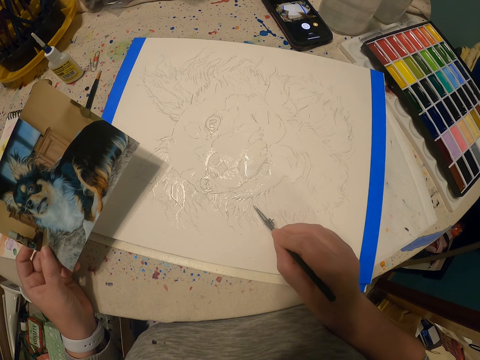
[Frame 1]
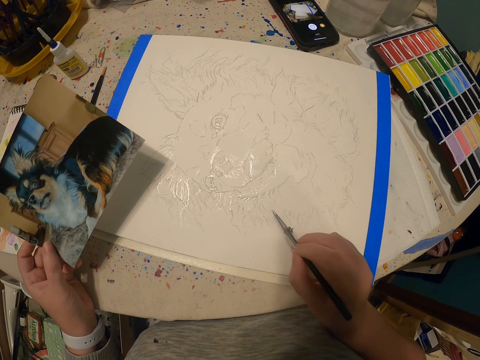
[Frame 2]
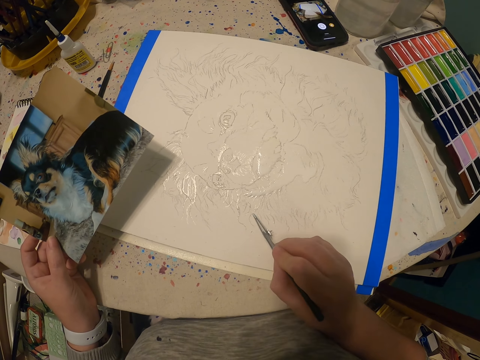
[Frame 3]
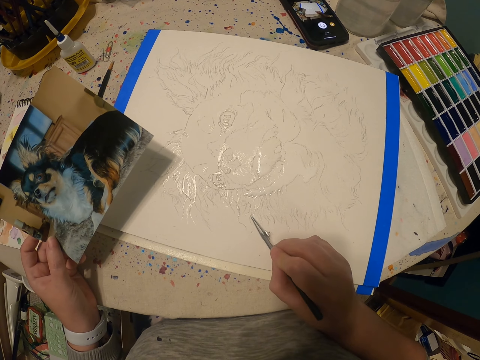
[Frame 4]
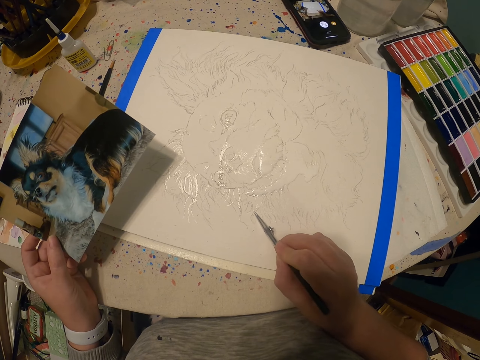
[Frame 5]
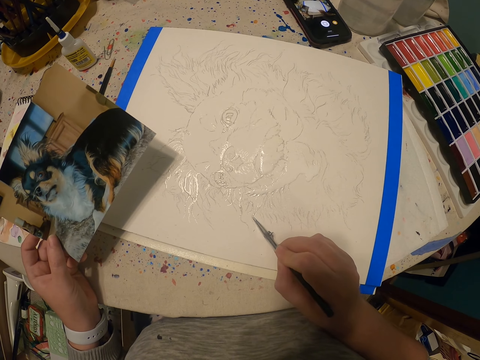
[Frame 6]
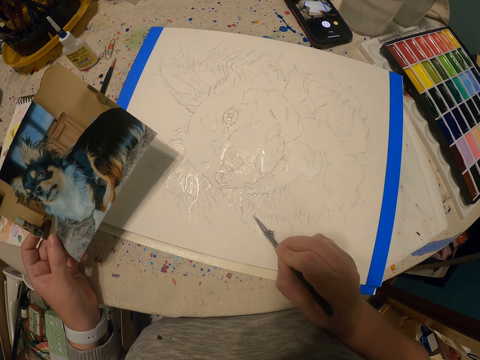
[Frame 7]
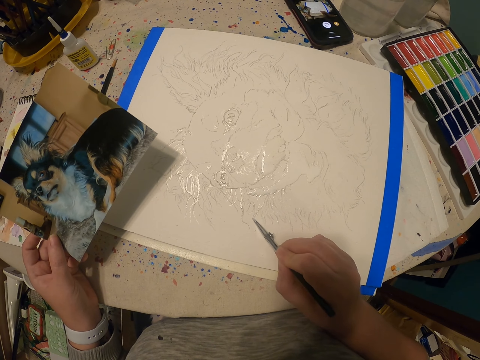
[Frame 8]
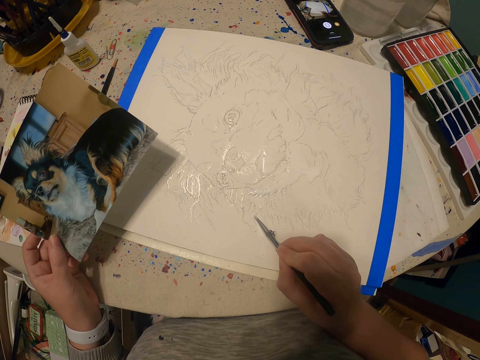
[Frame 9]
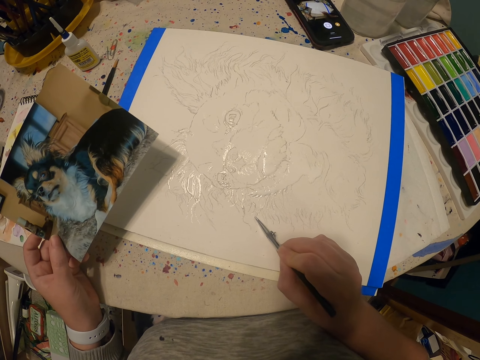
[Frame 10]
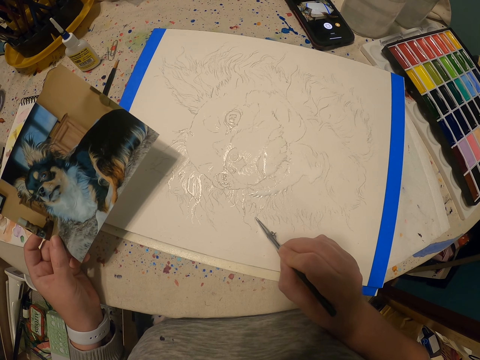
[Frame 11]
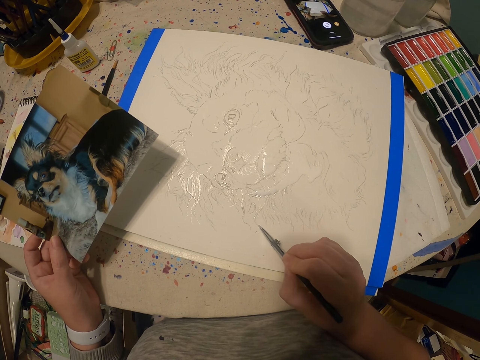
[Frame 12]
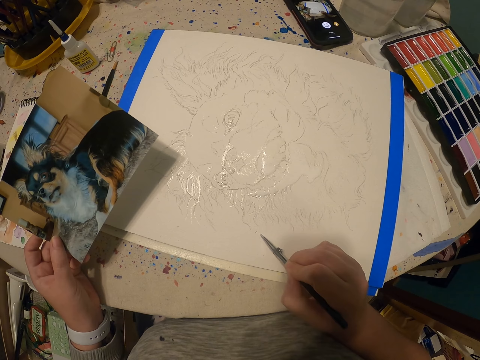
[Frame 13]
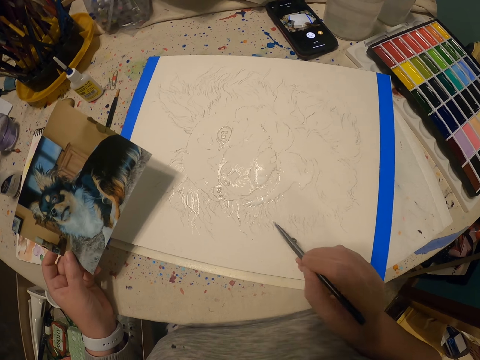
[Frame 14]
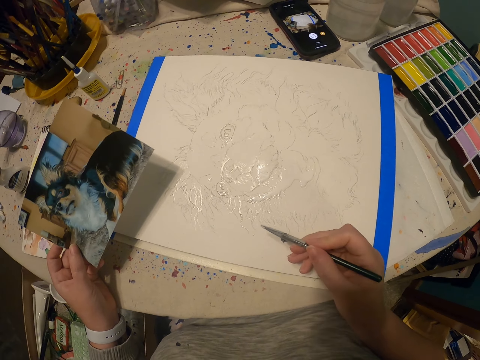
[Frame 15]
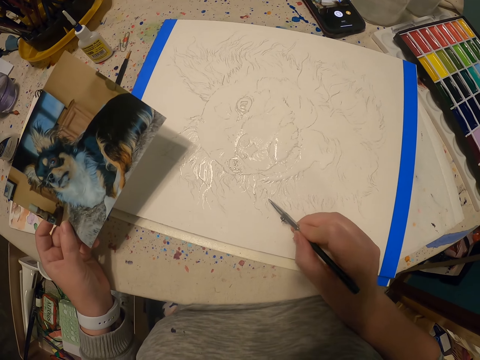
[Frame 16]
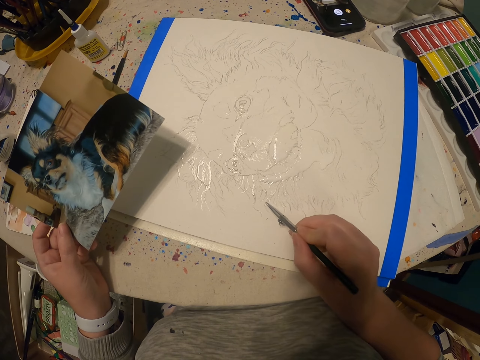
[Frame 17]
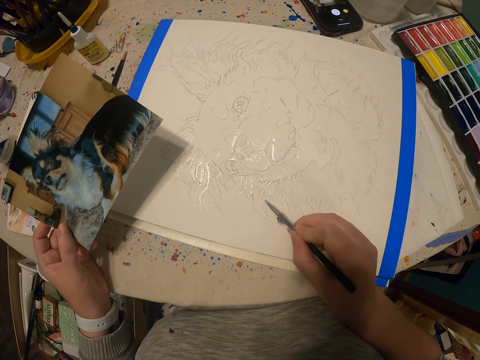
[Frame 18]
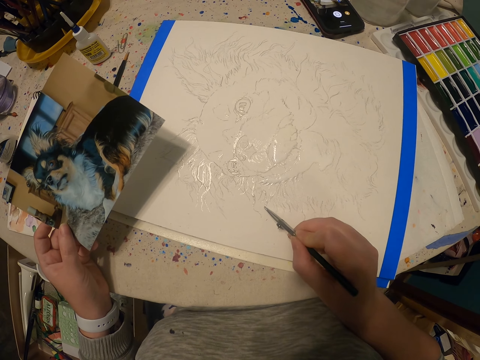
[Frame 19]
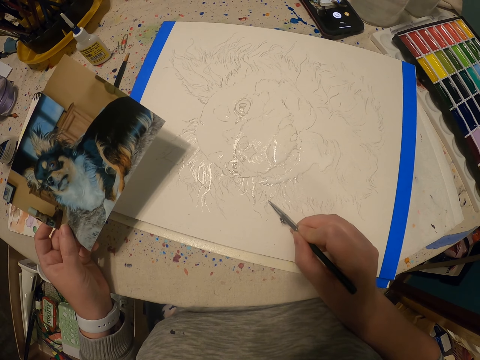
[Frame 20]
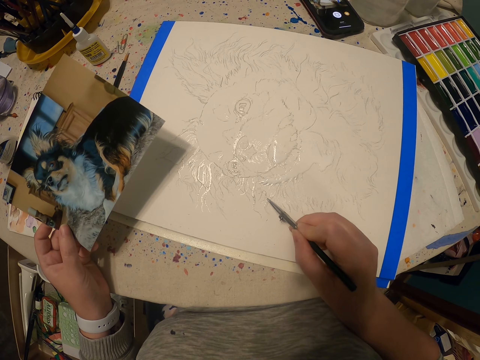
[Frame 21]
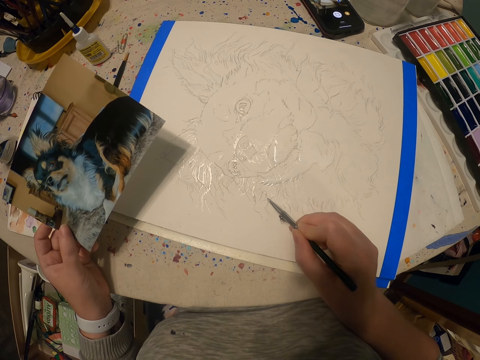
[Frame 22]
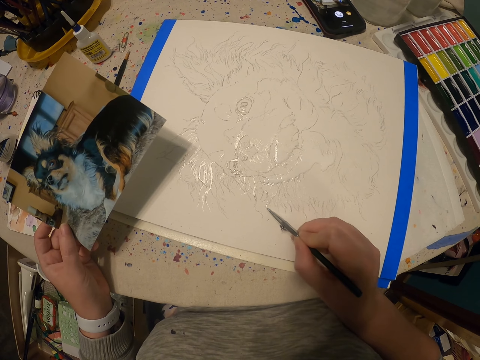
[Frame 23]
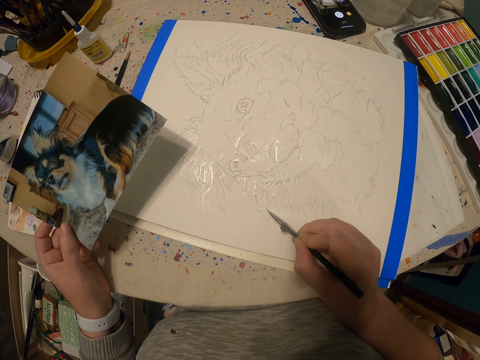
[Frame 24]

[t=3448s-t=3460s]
The camera wearer adjusts the paintbrush. They paint using the paintbrush.

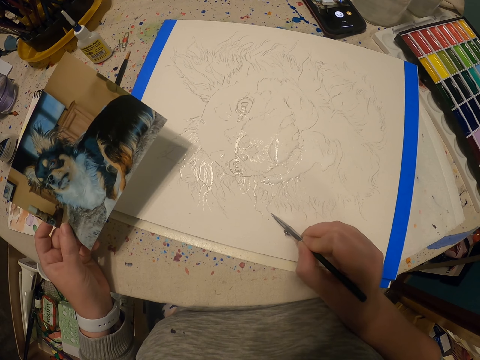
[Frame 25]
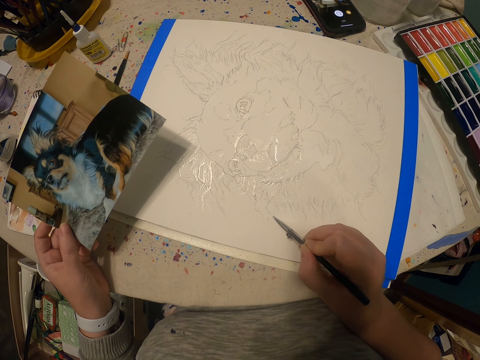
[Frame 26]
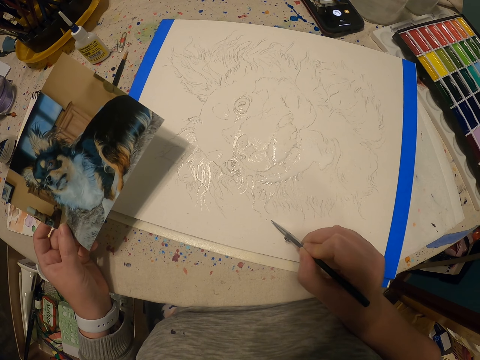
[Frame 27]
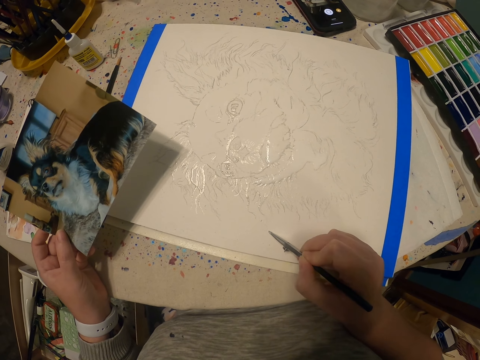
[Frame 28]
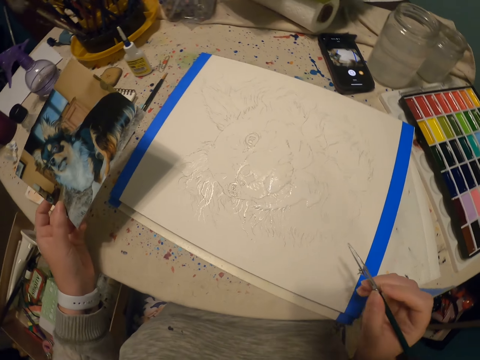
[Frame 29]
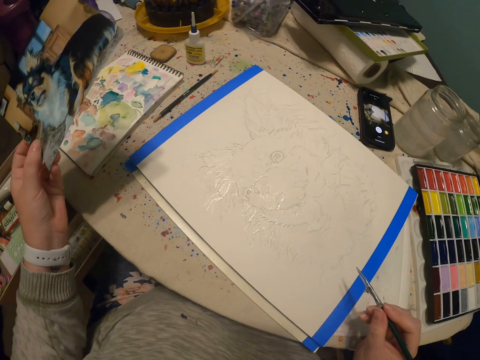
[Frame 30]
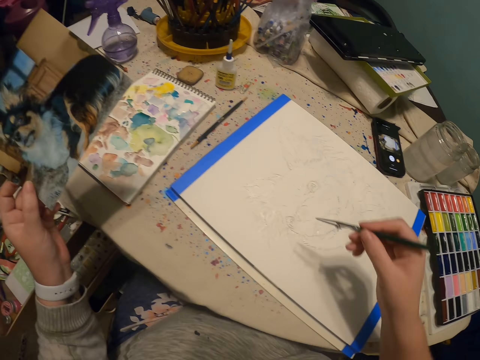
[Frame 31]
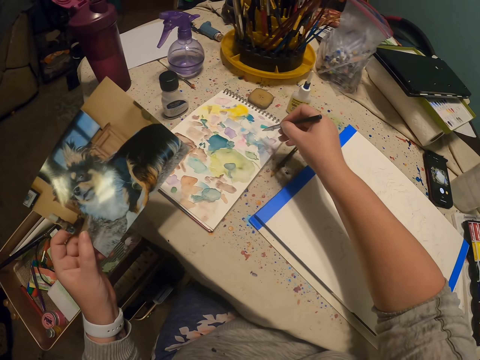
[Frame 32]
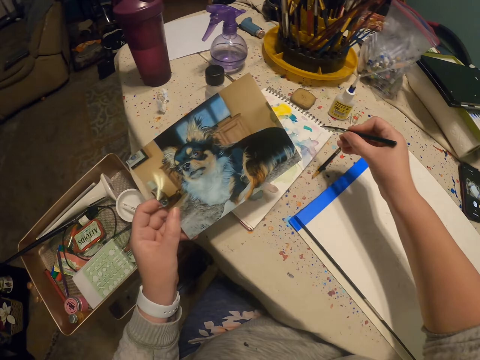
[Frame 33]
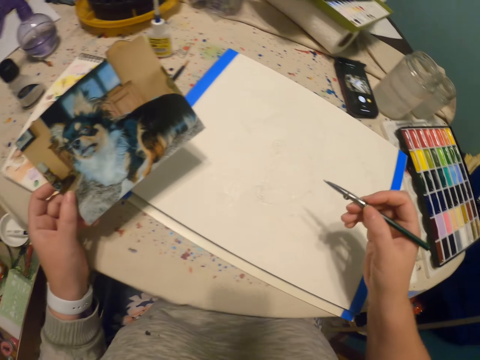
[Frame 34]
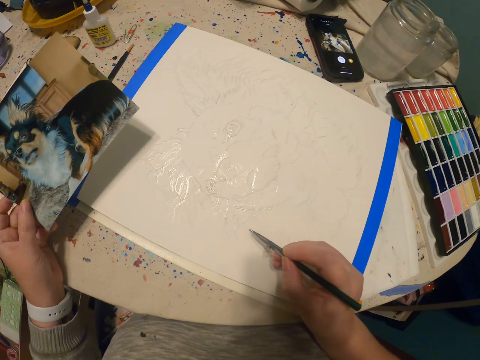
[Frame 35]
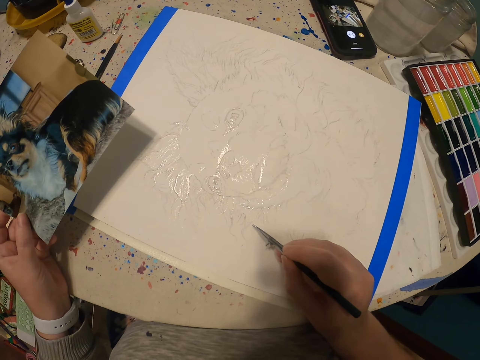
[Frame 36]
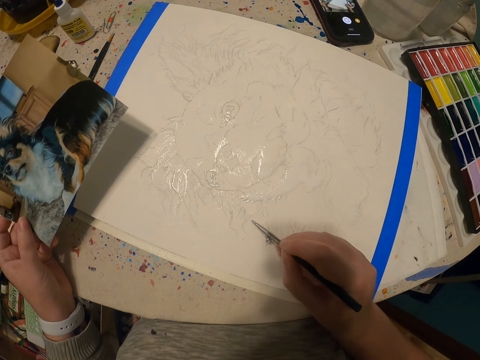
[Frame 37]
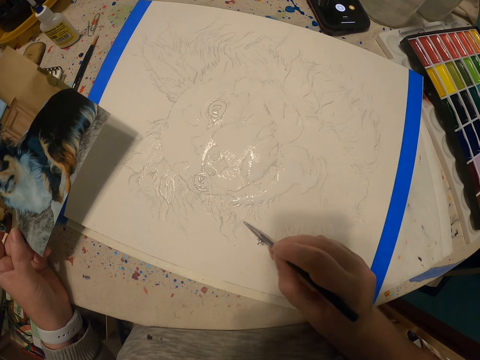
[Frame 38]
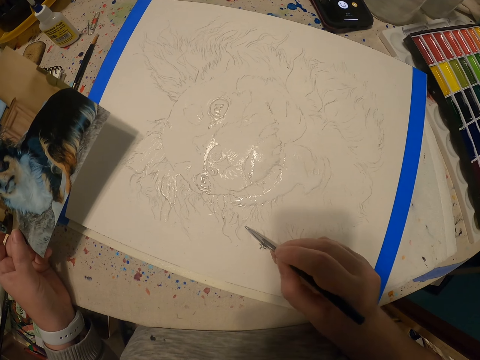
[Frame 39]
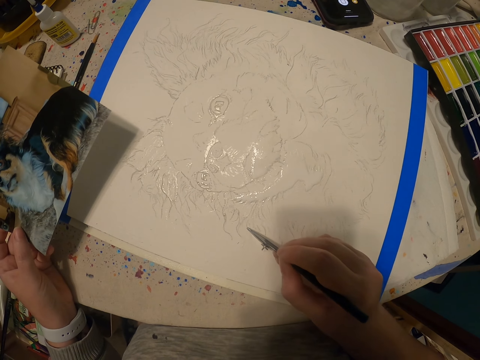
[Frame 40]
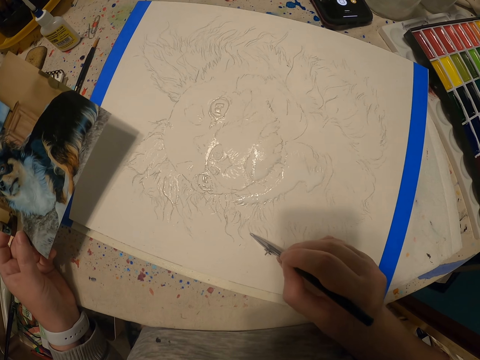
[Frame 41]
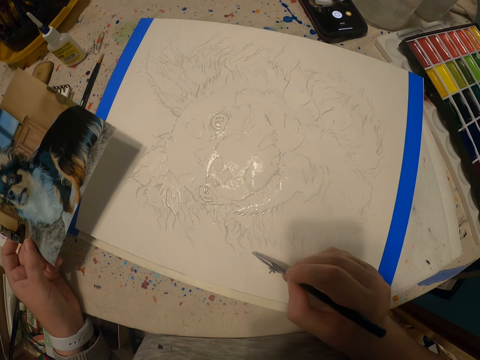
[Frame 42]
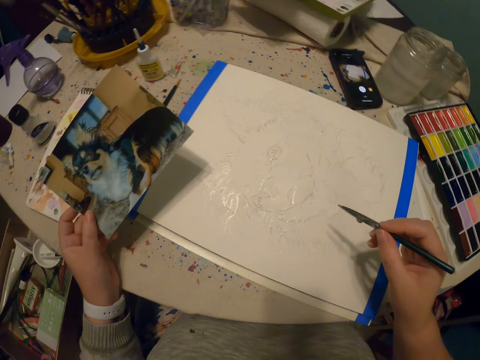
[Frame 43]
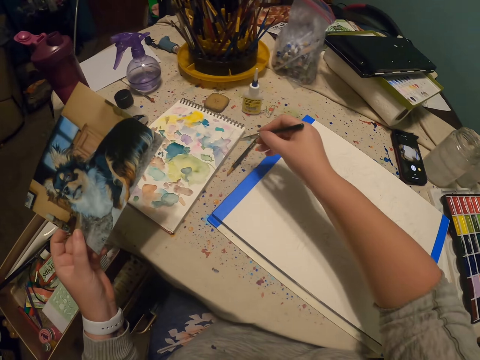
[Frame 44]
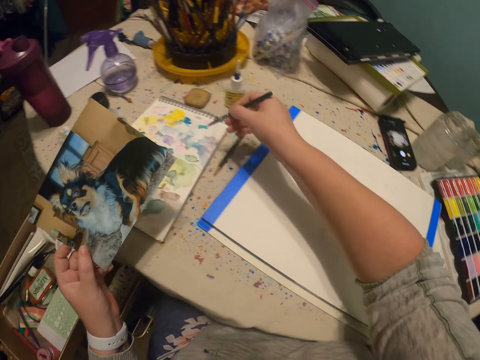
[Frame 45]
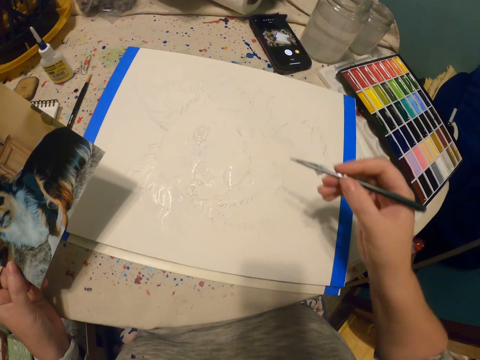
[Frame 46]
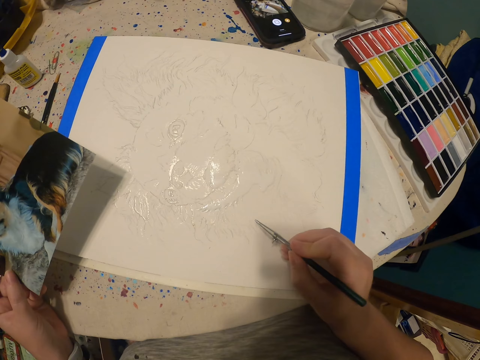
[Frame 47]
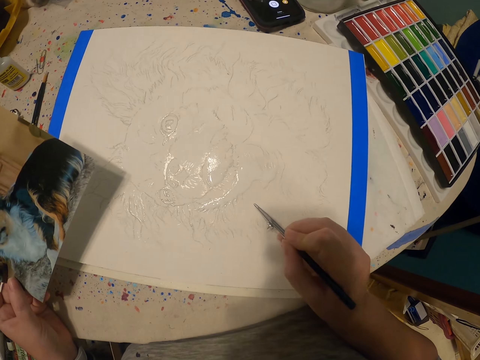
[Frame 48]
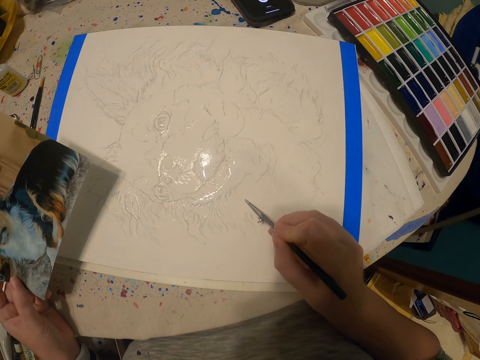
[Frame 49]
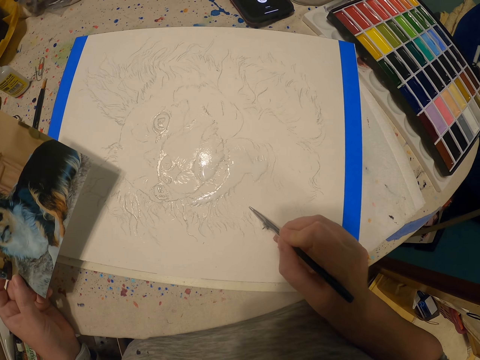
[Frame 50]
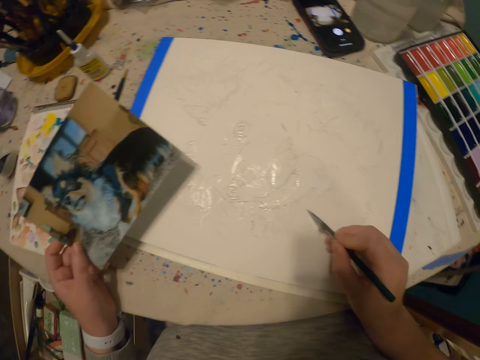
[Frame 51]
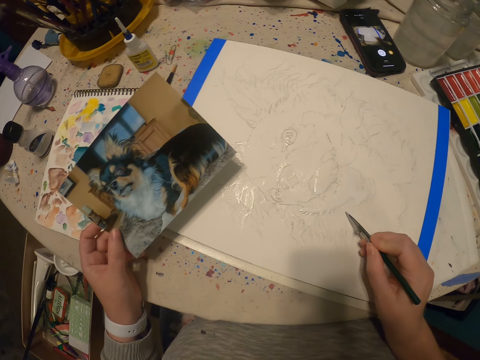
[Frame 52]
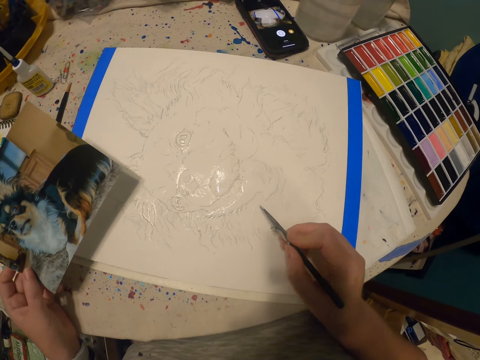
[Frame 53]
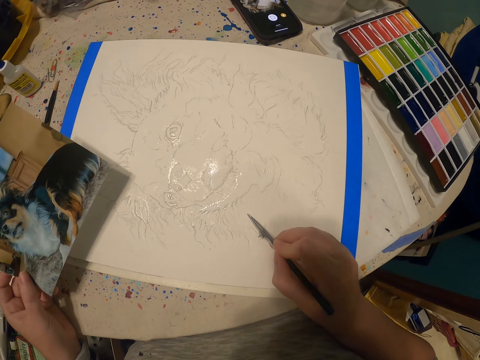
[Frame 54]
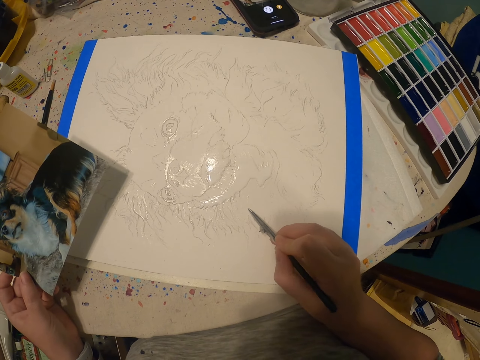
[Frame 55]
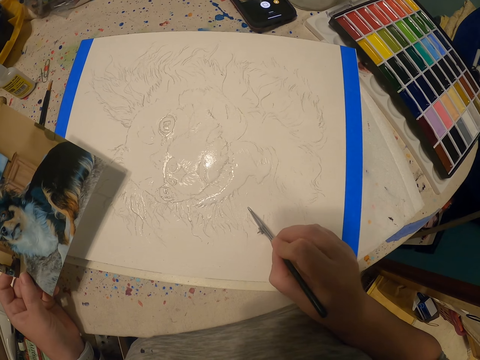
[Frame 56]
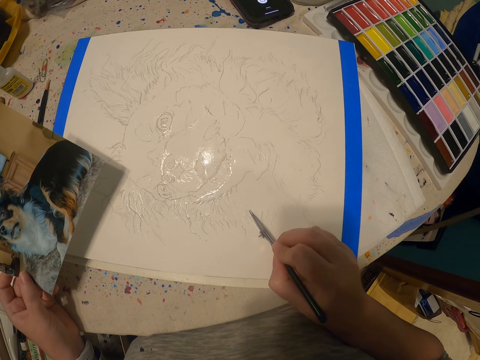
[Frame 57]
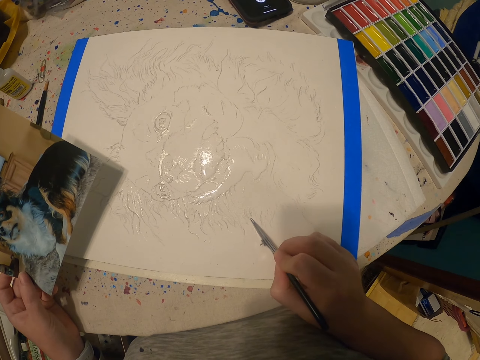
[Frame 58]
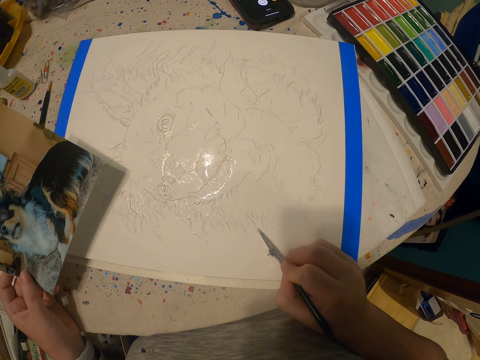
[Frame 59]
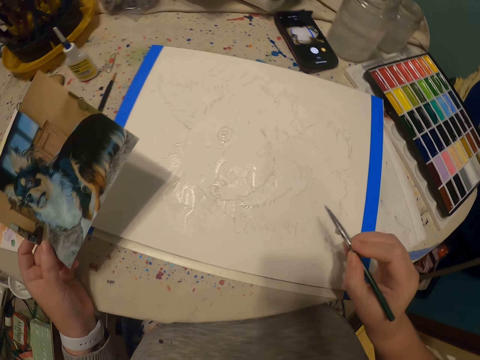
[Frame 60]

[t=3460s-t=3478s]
The camera wearer lifts the picture. They add paint to the paintbrush and paint using the paintbrush. They add paint to the paintbrush and paint using the paintbrush. They view the picture. They paint using the paintbrush.
